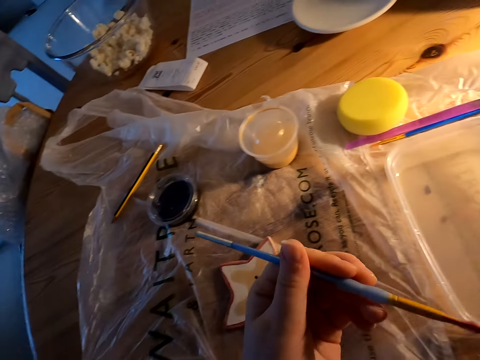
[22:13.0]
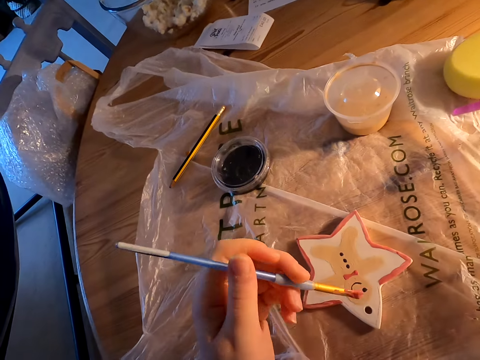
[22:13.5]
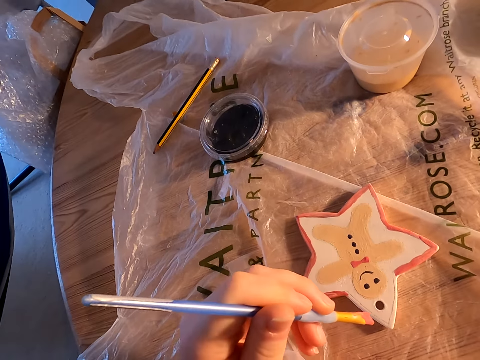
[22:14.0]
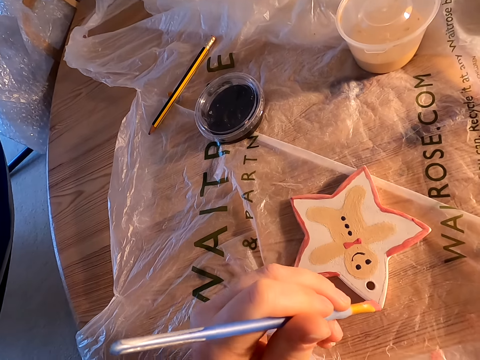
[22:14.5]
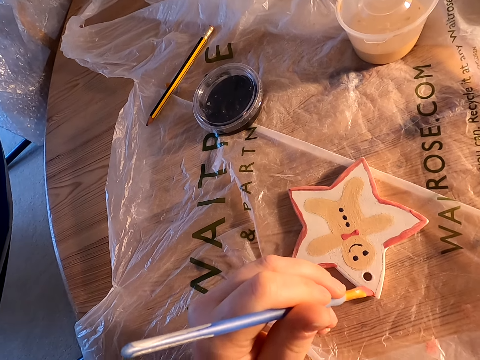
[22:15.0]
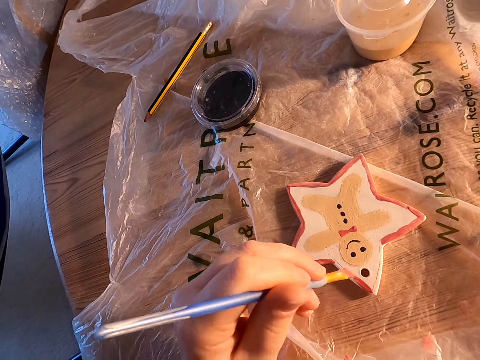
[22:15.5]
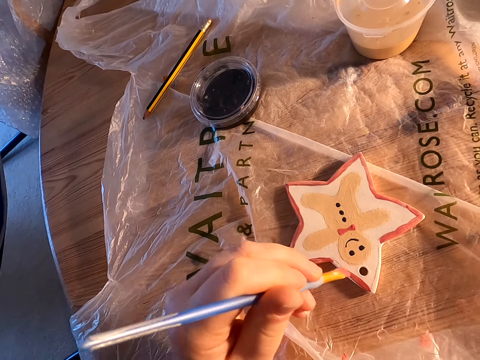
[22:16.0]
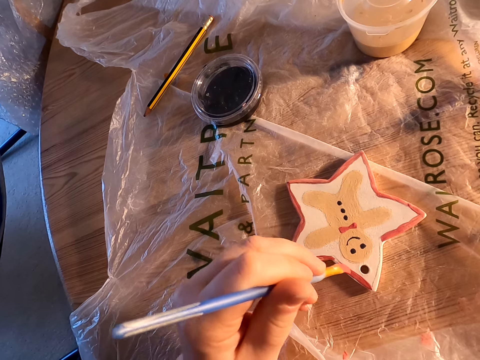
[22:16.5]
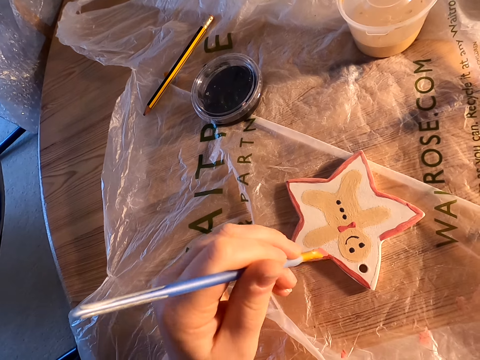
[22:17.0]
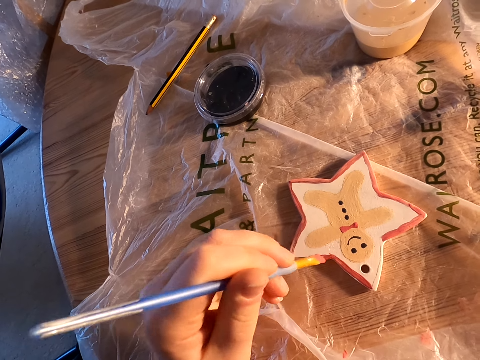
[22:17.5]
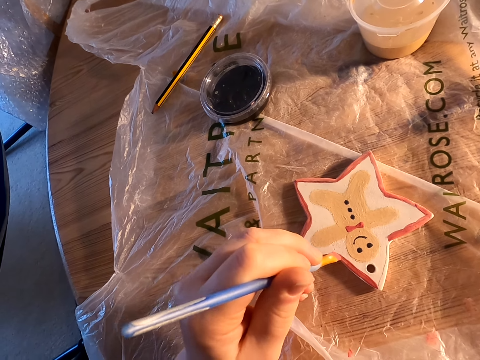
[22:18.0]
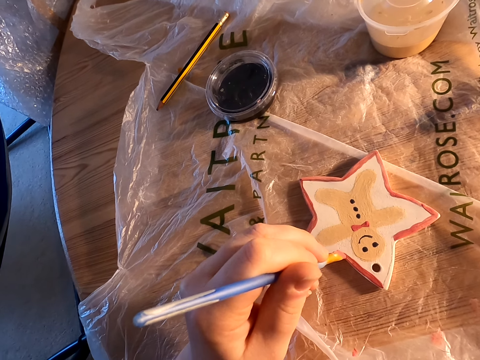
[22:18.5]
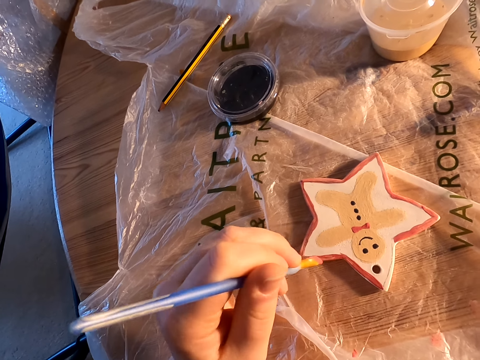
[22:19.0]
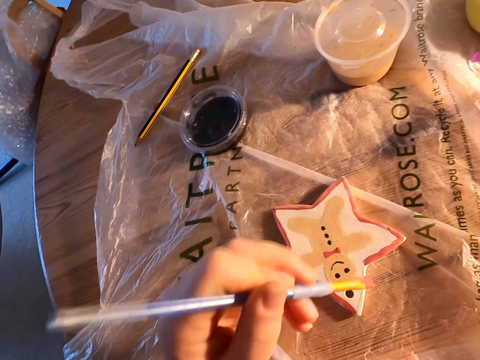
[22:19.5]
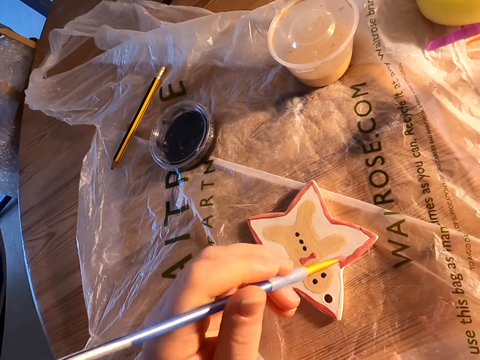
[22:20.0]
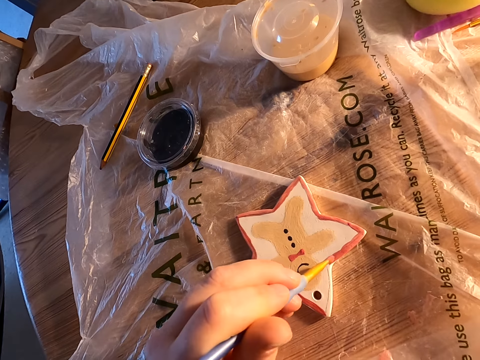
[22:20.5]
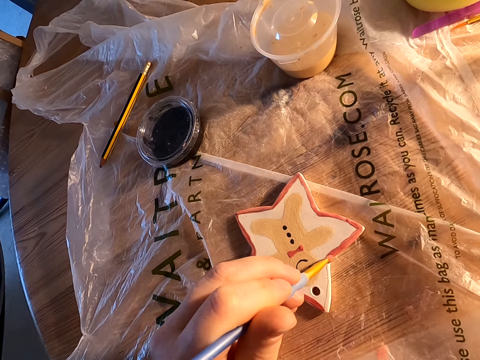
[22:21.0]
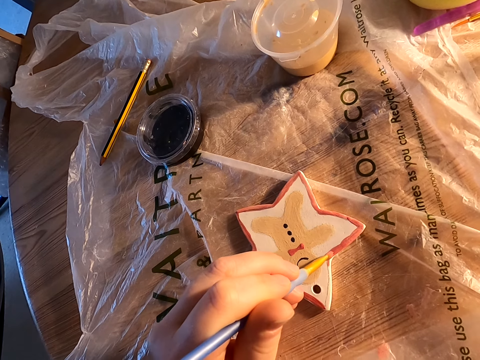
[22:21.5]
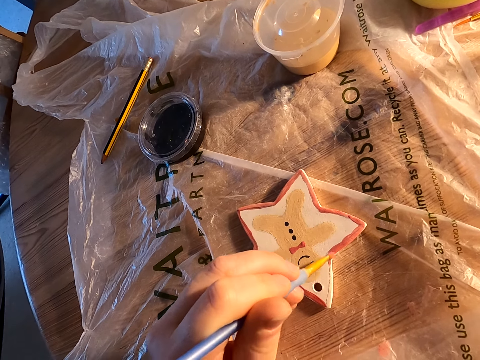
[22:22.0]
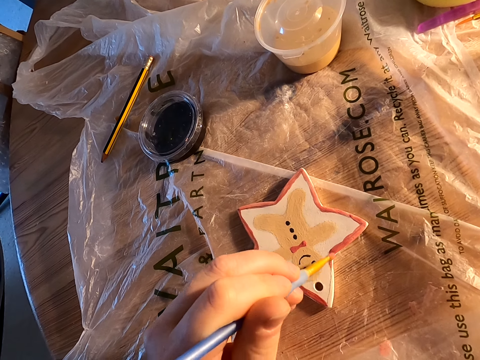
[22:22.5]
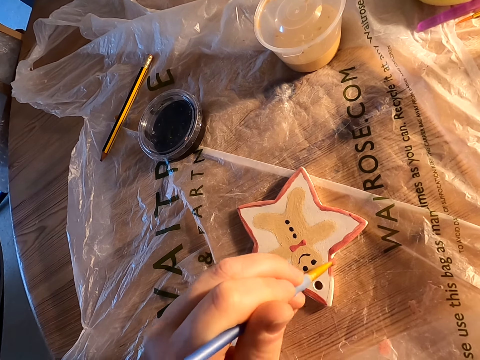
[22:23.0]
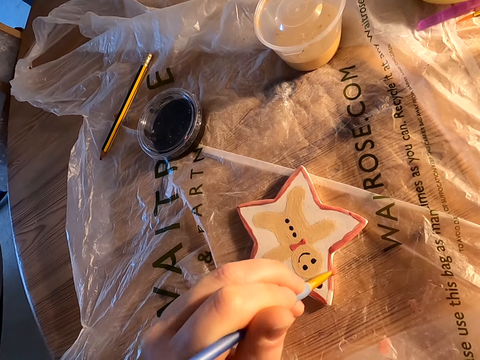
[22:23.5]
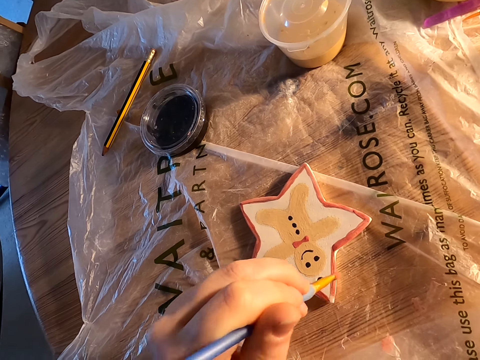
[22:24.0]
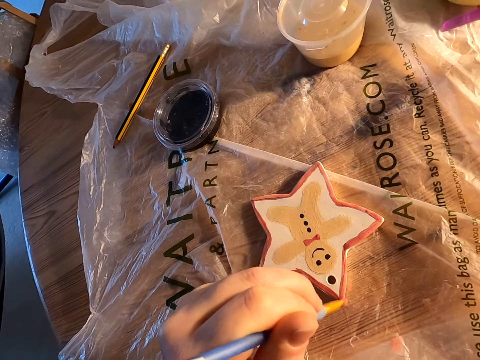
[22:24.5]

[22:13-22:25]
The camera wearer paints something with the paint brush.

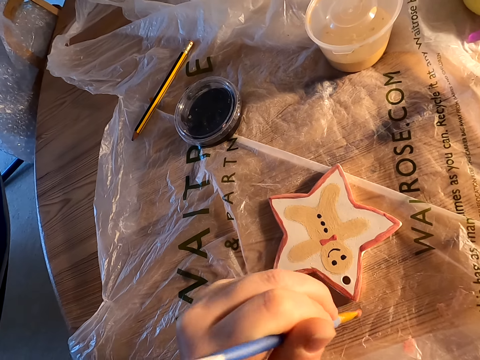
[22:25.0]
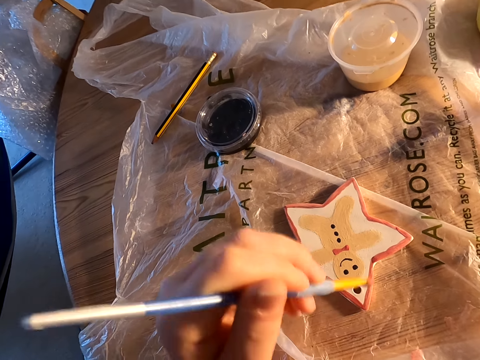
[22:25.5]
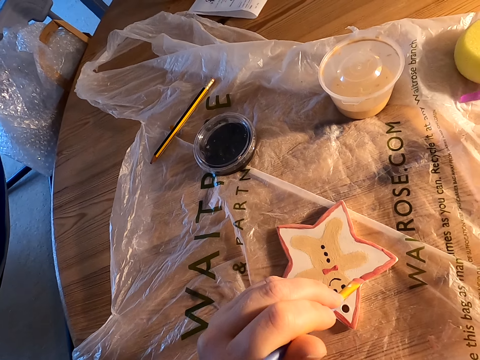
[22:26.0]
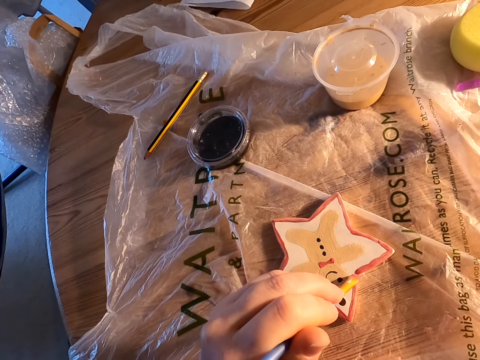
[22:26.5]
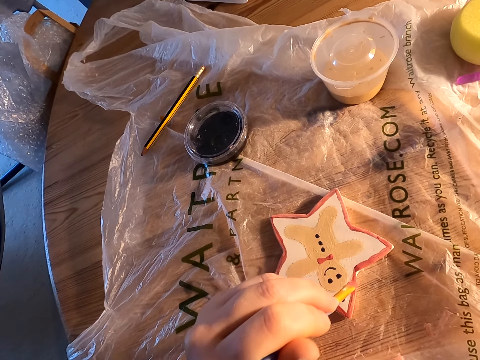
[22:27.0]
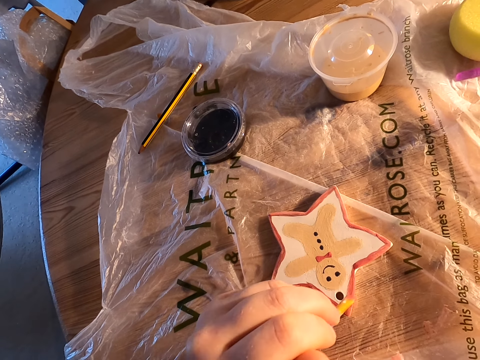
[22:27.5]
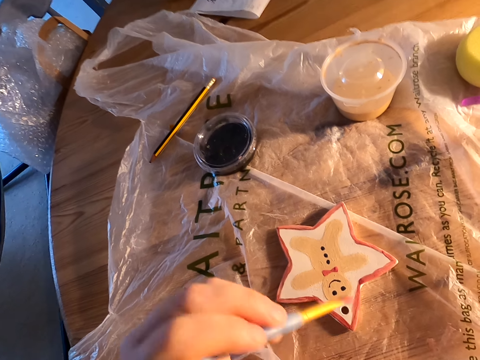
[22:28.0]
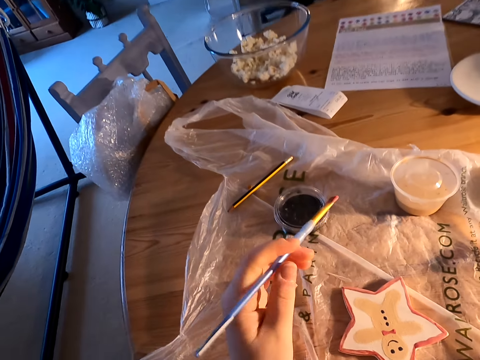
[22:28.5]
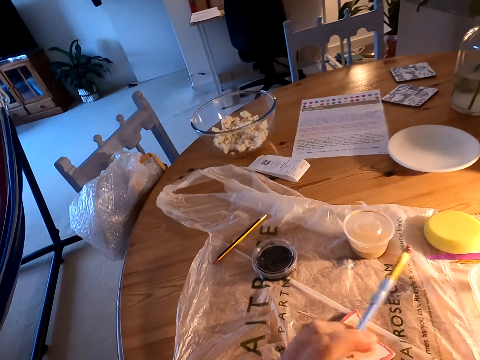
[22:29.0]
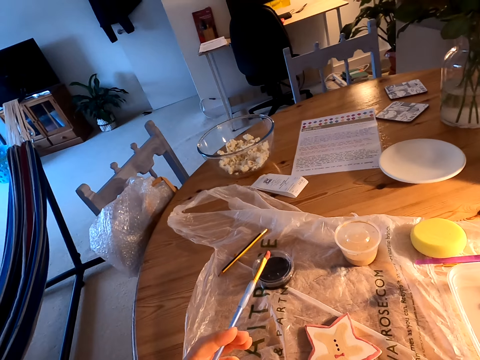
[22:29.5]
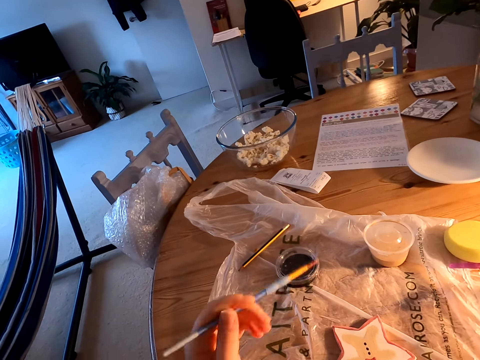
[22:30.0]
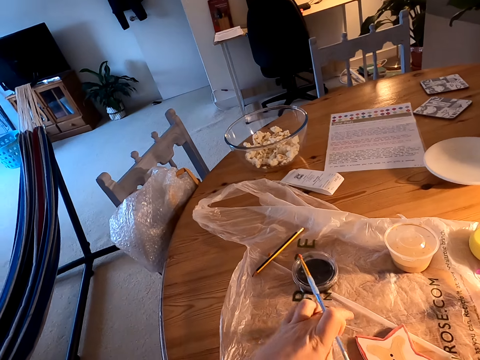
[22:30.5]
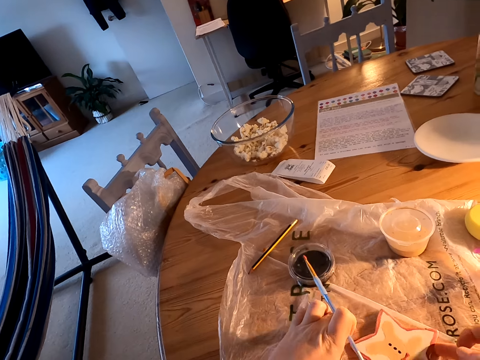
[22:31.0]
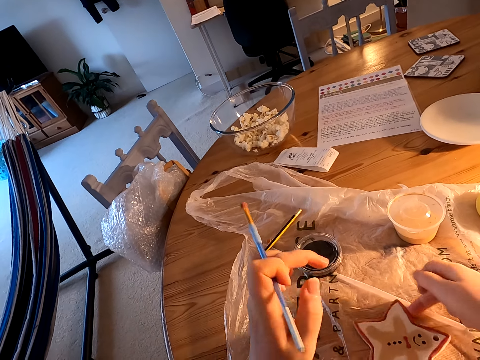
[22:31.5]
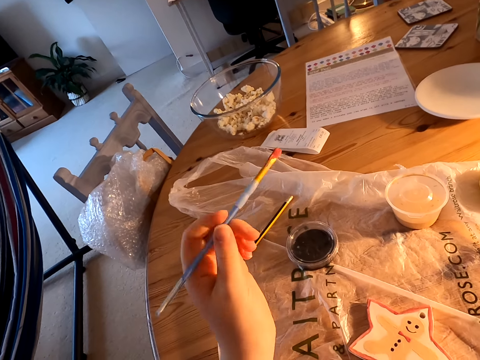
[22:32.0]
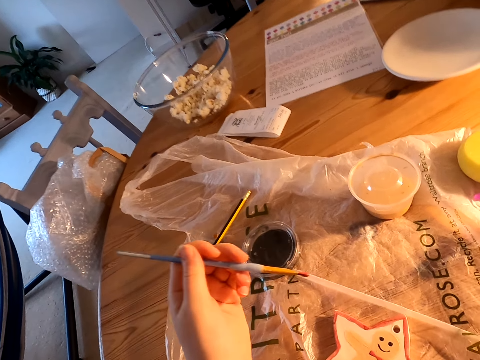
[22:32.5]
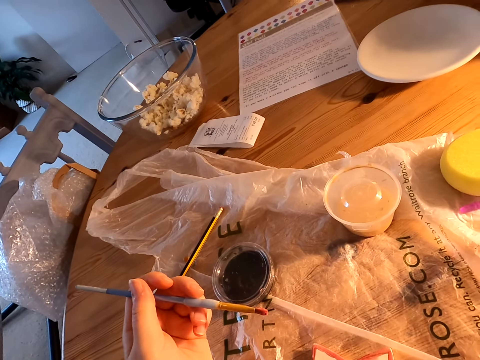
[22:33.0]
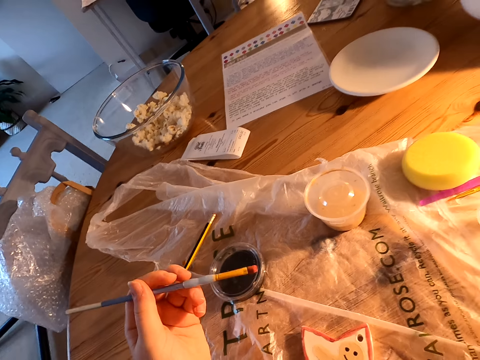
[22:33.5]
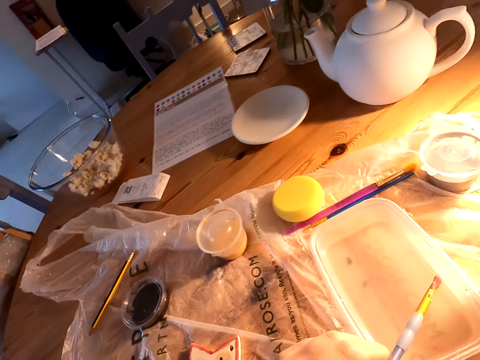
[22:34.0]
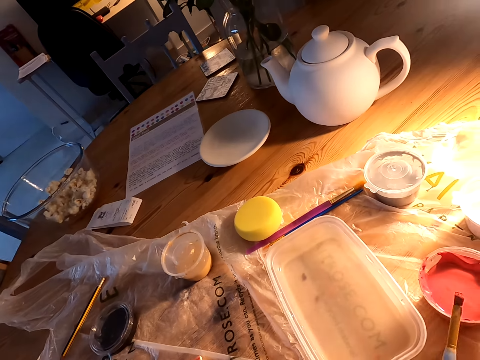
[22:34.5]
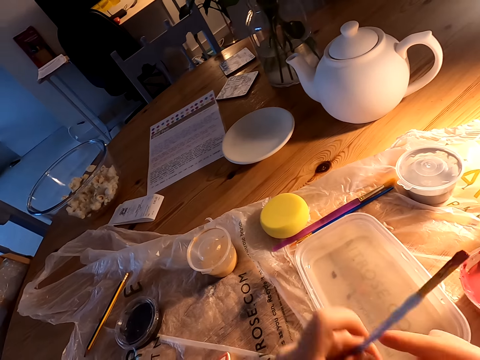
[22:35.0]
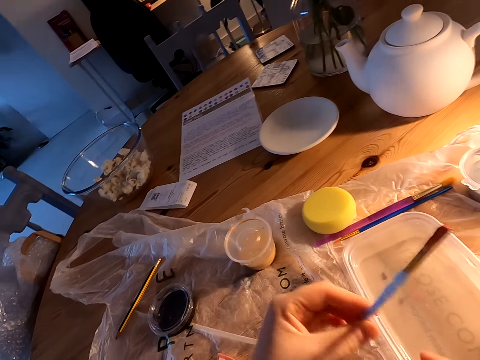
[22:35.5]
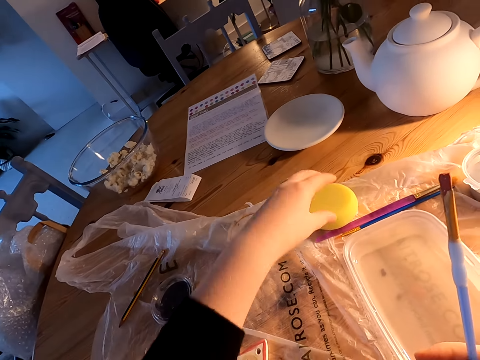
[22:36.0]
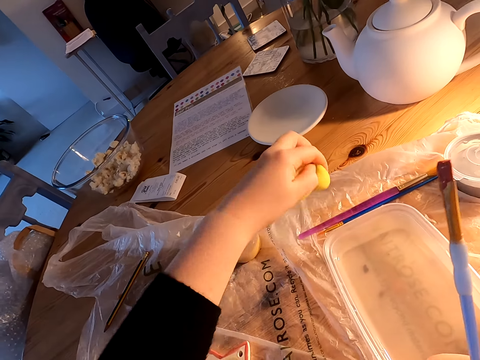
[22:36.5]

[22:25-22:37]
The camera wearer holds the paint brush with his left hand. He moves something on the table with his right hand. He turns the wood. He picks up the sponge on the table.

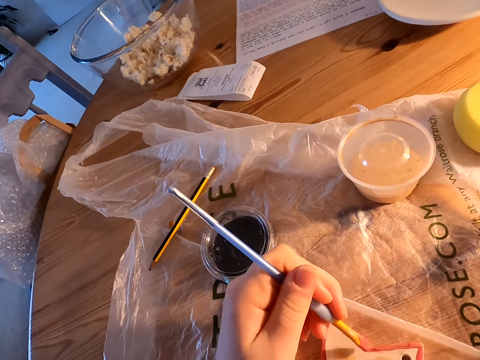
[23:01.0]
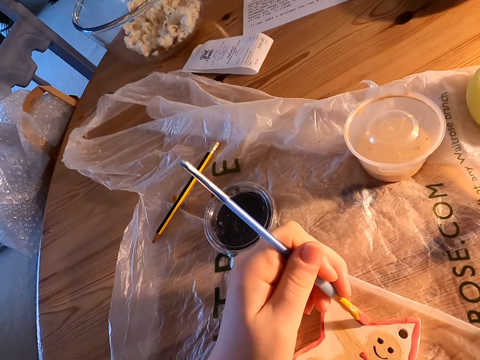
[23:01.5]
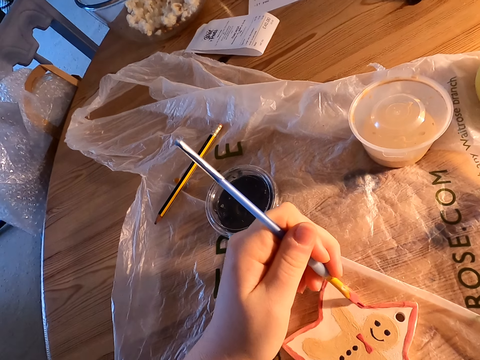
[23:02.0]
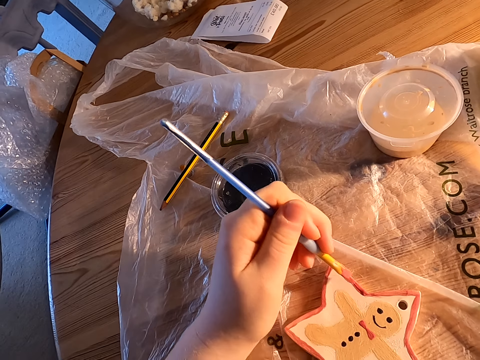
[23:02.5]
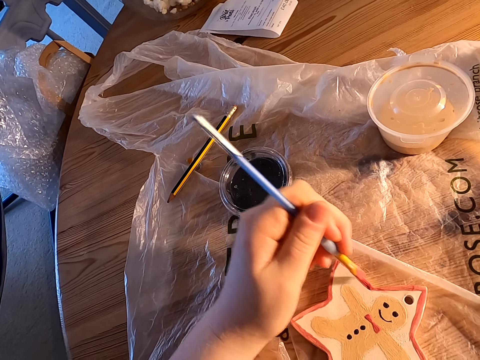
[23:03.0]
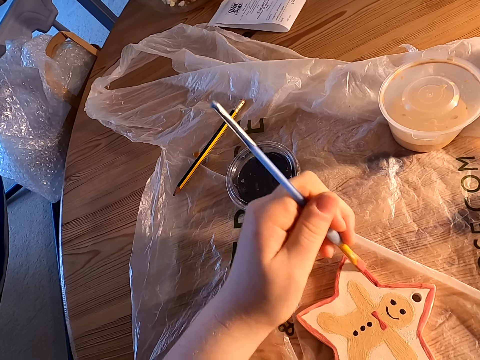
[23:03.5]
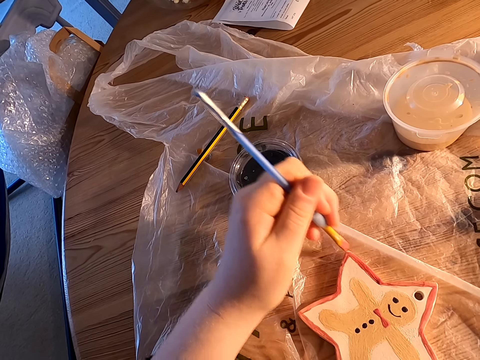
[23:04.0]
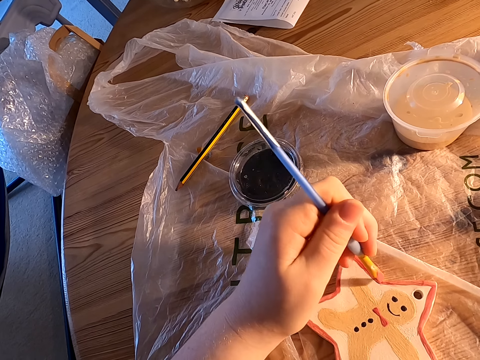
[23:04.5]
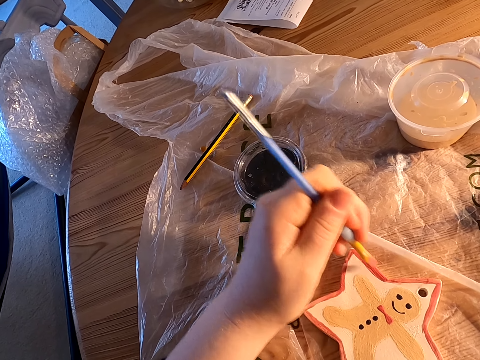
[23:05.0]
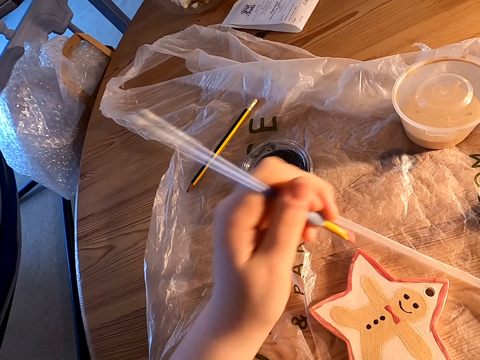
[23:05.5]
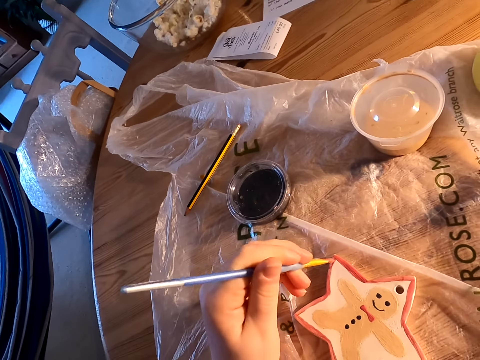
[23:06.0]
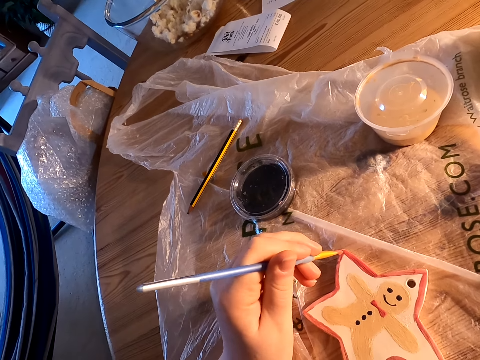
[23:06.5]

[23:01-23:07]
The camera wearer paints something on the table with the paint brush.
